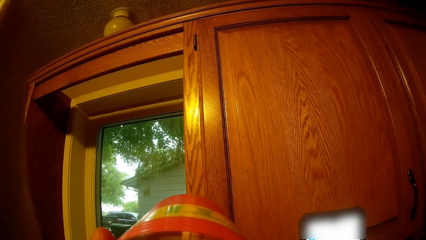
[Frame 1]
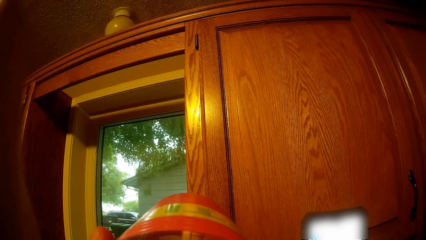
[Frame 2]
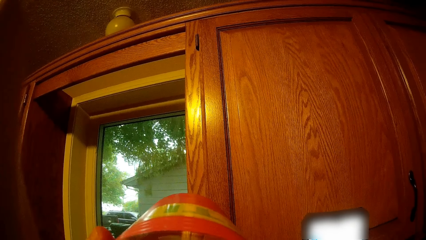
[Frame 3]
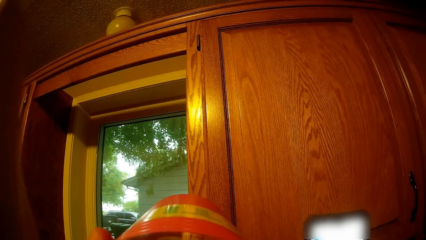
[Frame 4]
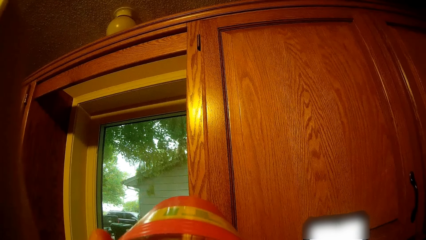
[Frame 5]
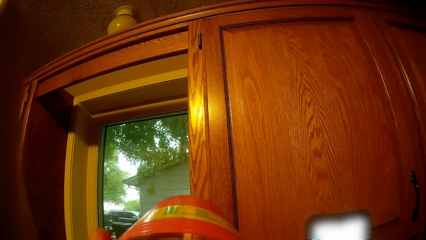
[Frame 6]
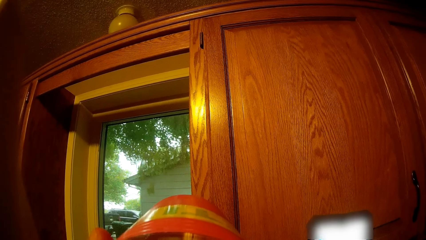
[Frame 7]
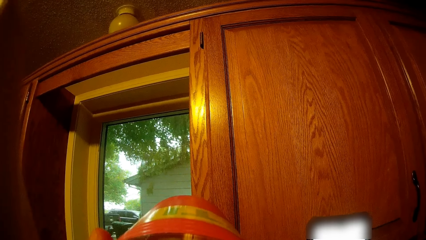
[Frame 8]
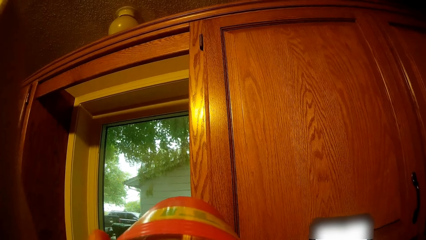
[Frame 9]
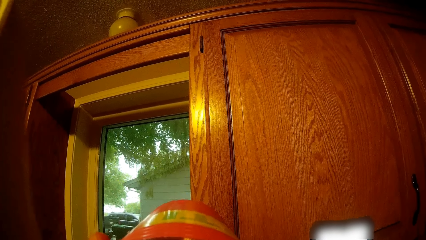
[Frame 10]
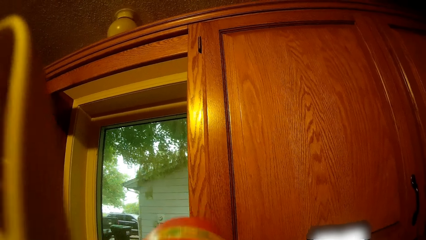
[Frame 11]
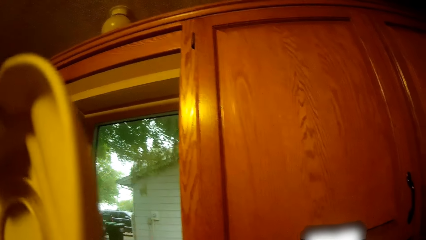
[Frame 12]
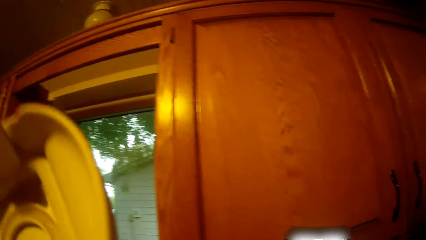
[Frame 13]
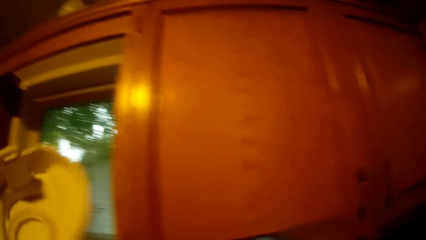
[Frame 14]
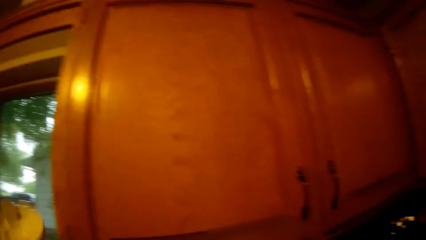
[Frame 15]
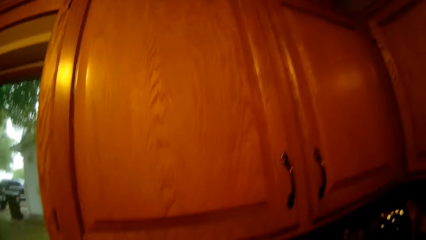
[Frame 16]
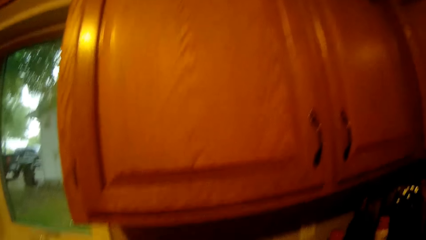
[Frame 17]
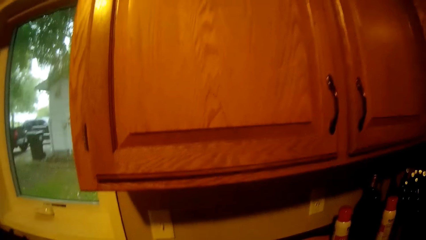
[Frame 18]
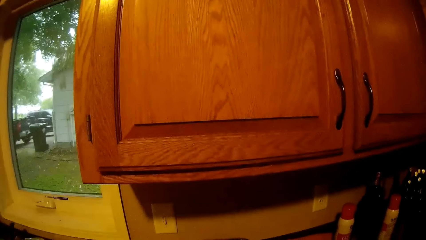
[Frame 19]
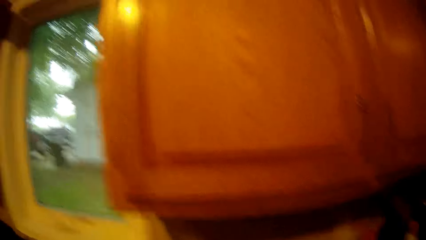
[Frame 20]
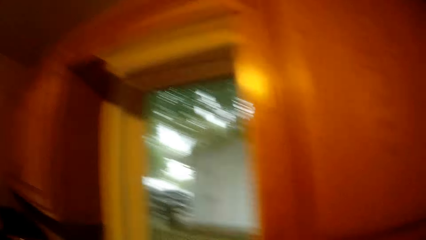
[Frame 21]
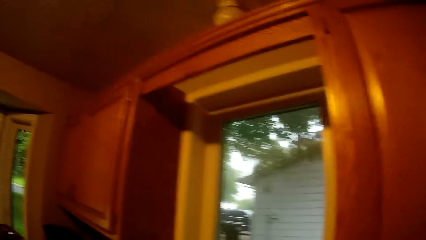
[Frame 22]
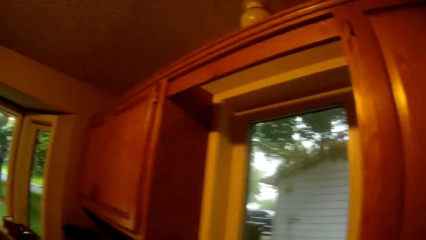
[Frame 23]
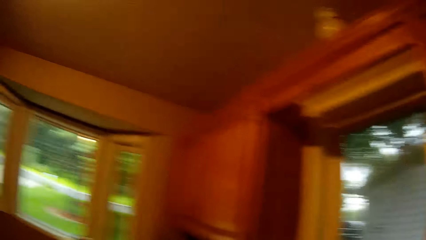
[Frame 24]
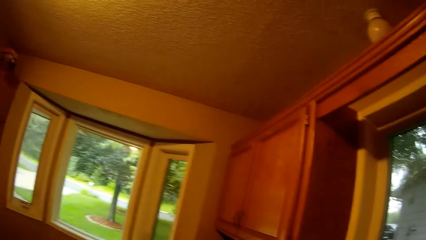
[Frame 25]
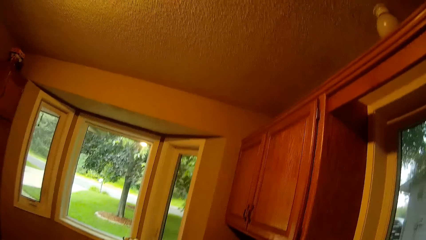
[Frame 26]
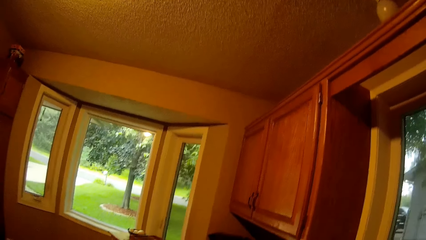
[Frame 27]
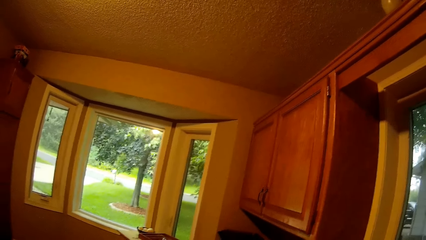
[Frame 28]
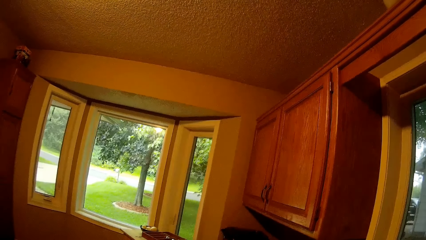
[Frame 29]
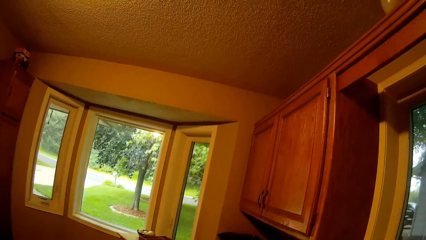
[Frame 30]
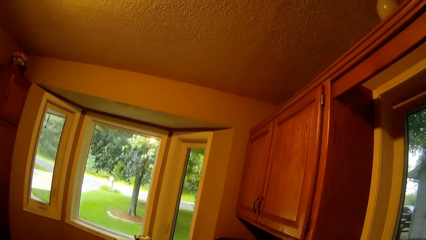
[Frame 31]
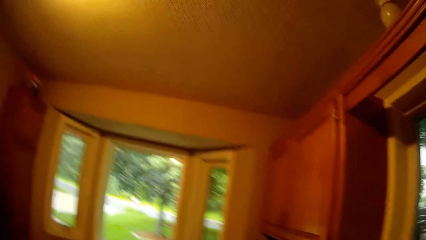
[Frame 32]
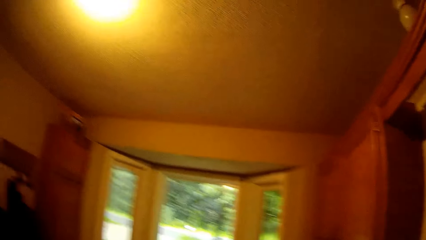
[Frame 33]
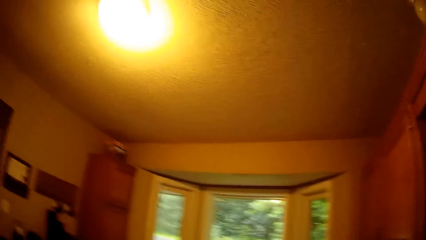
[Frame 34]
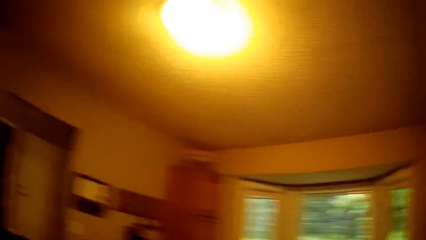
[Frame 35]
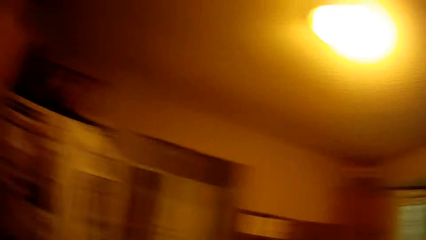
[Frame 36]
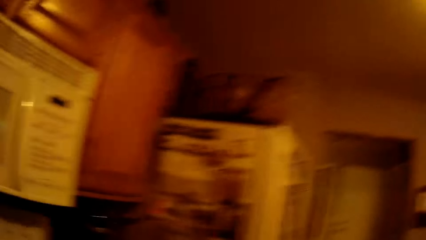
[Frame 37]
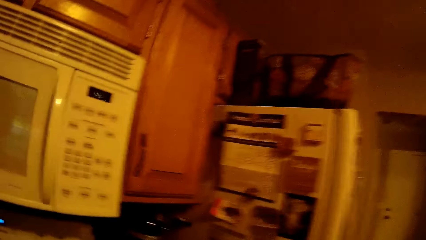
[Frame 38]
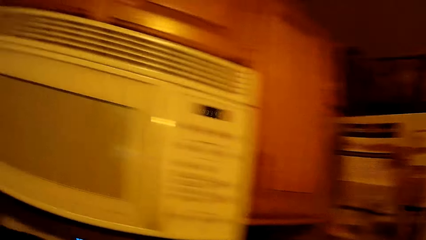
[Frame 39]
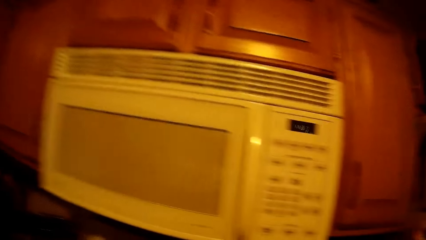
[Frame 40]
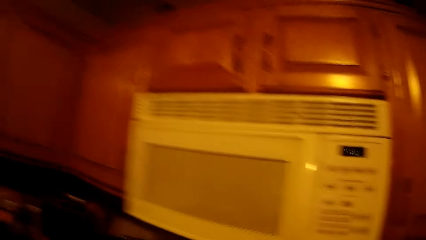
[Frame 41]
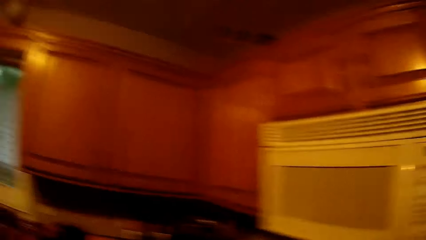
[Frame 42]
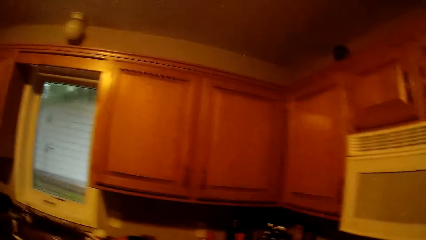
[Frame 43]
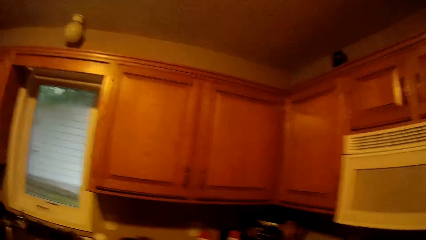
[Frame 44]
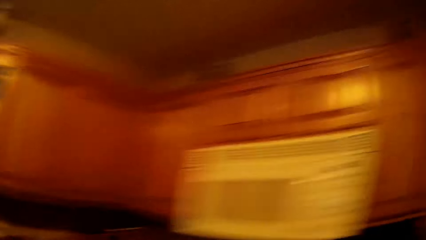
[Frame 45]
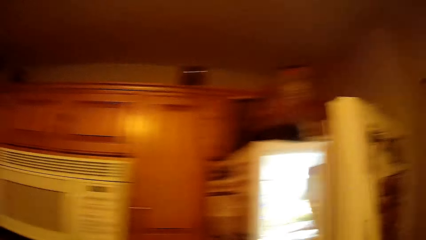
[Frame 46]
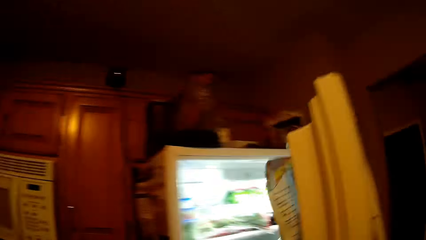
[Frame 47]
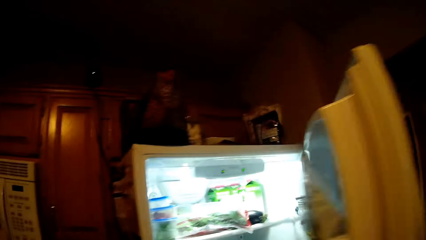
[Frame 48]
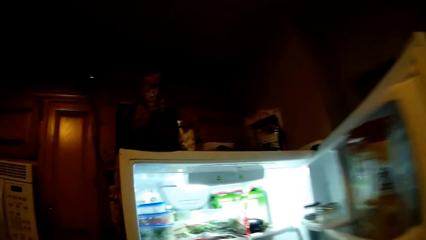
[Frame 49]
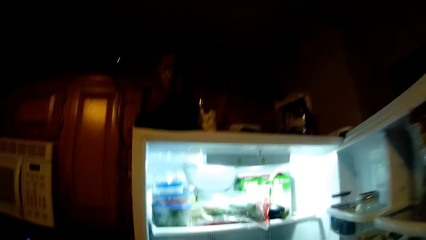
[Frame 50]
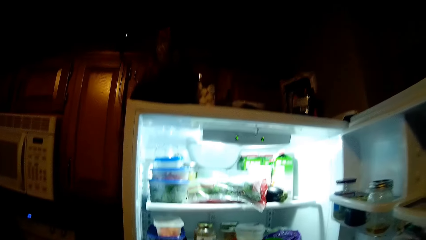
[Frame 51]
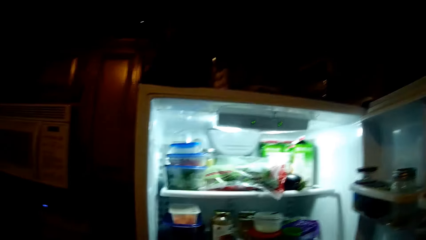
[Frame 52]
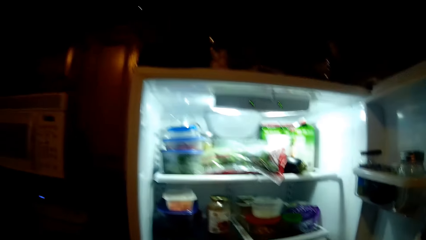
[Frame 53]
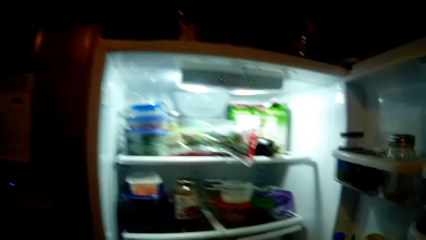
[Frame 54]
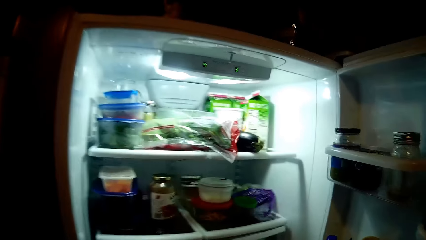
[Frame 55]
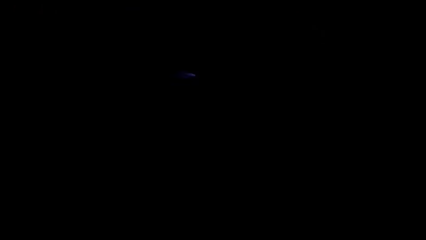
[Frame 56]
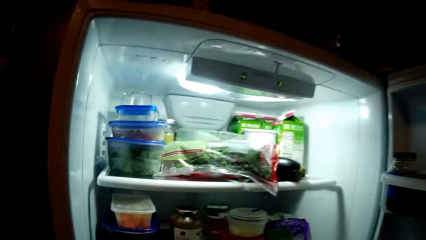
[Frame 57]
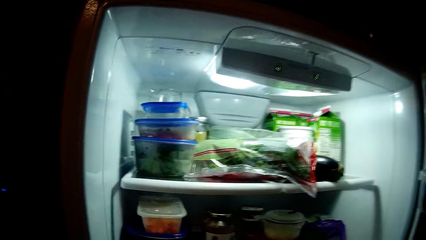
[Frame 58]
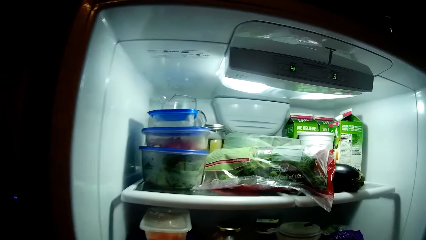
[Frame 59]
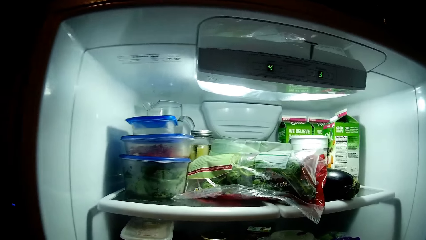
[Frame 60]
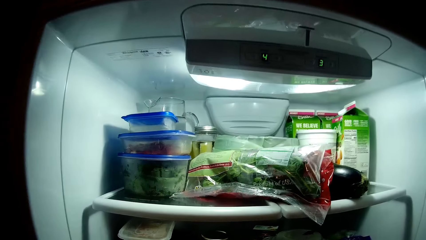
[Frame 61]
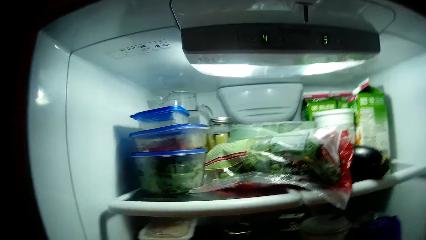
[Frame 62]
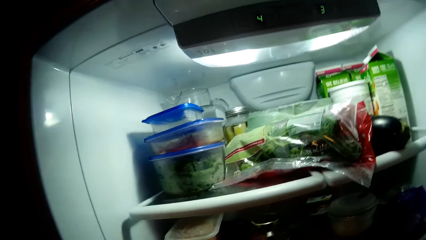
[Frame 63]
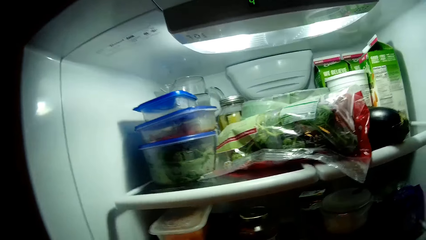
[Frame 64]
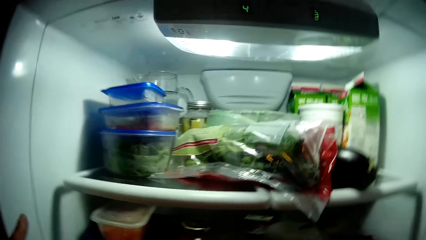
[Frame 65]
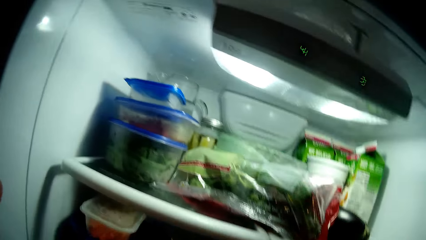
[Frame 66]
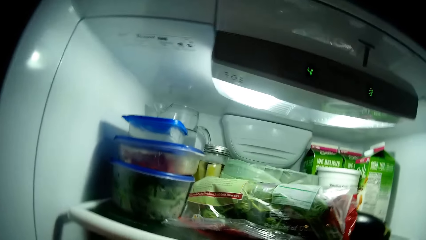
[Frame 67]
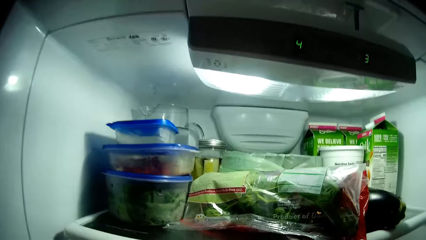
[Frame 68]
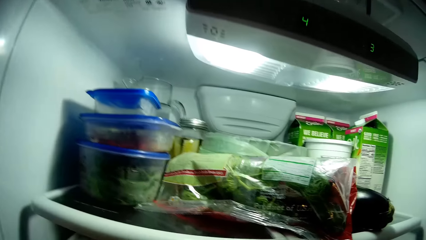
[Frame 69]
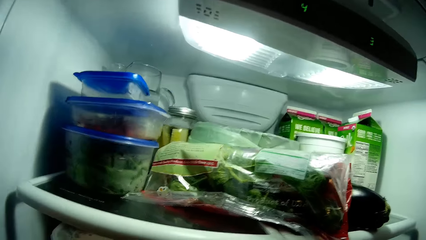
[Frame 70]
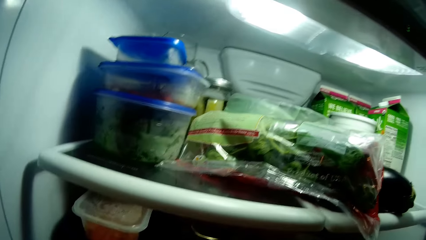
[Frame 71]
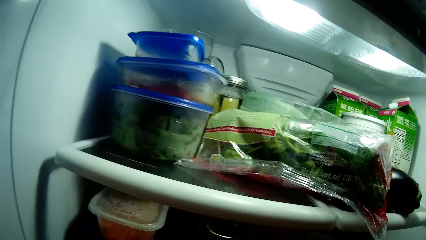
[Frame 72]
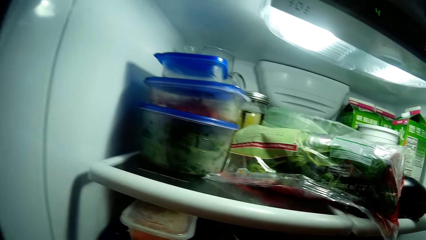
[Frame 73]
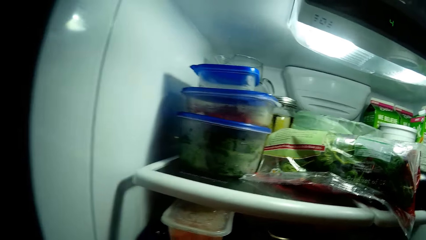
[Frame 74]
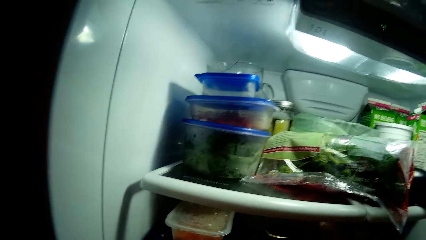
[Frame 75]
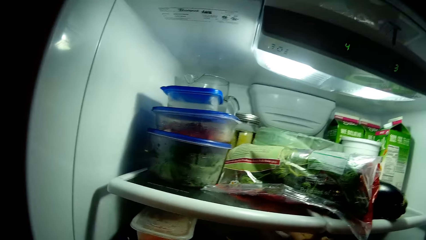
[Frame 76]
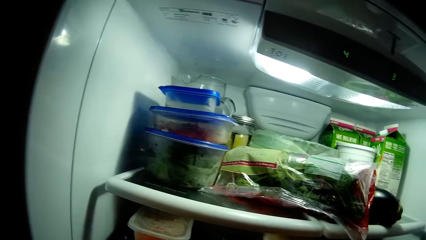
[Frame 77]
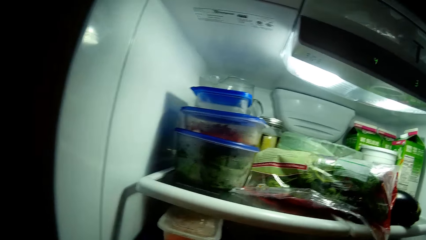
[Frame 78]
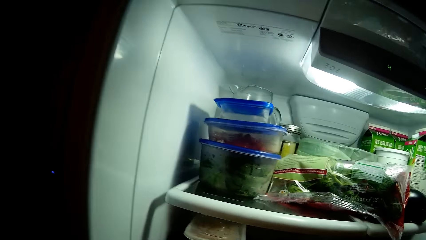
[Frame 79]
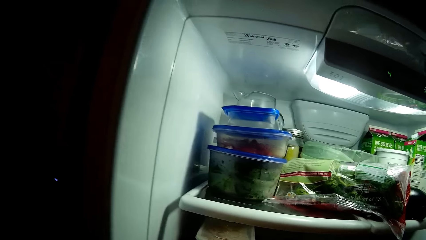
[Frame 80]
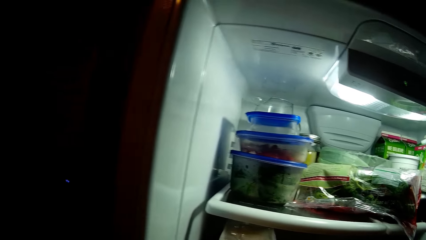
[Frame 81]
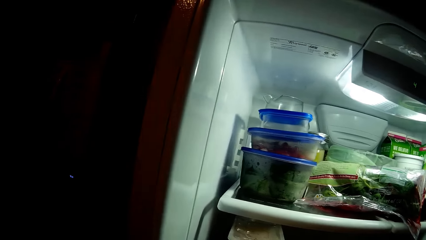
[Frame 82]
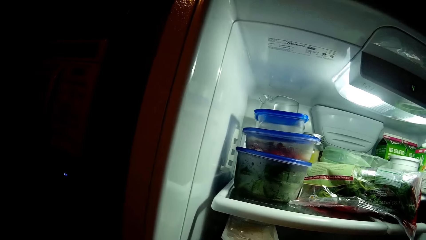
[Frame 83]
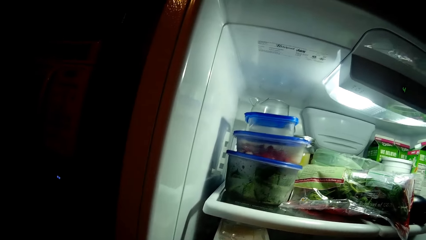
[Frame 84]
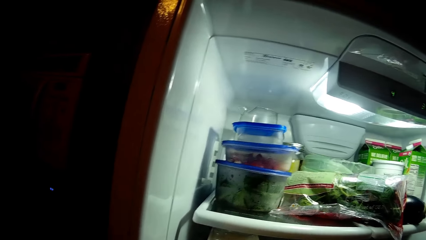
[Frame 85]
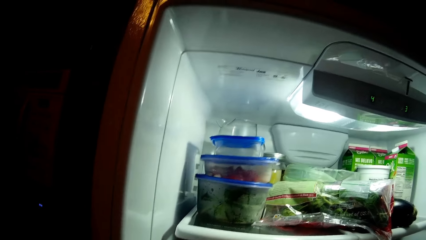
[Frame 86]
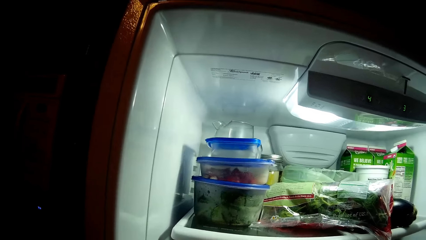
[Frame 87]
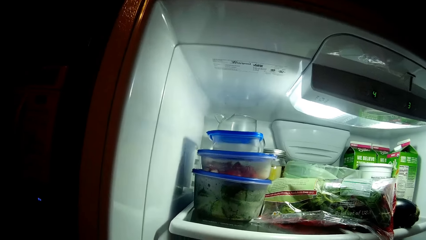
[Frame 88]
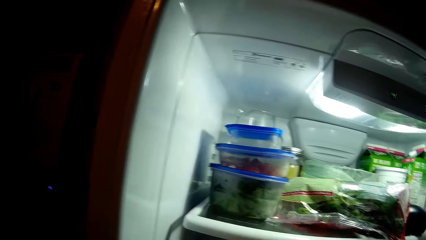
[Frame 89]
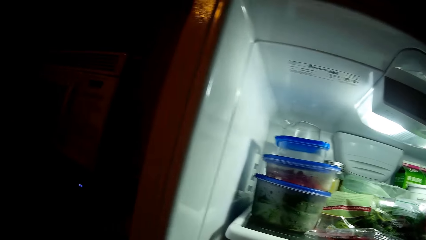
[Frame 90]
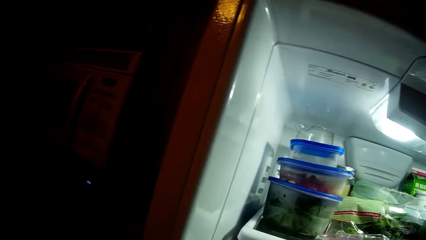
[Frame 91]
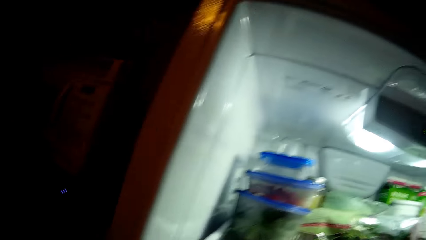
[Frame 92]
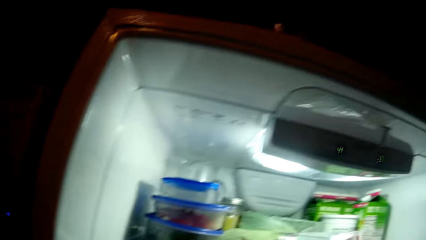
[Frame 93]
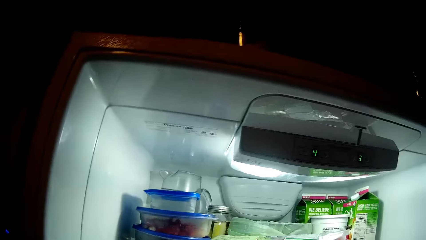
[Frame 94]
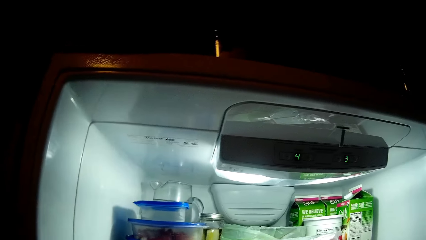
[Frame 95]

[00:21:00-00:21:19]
The camera wearer drops the bowl on the slab. He looks around the kitchen. He opens the freezer with his right hand. He looks at the freezer.
